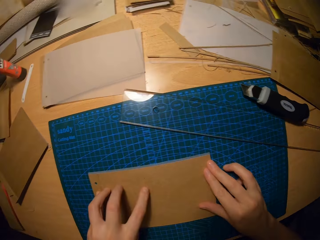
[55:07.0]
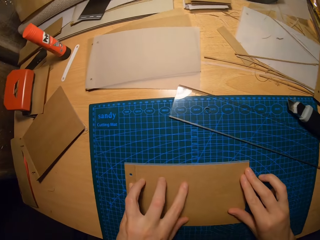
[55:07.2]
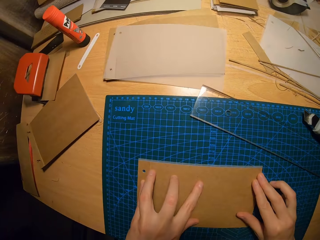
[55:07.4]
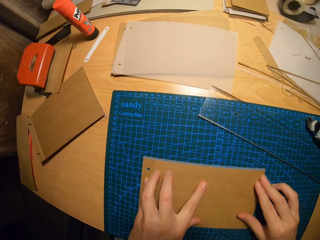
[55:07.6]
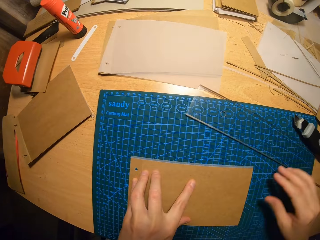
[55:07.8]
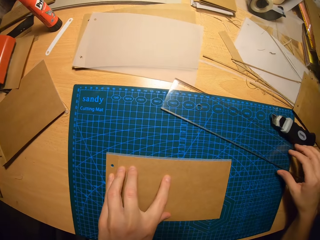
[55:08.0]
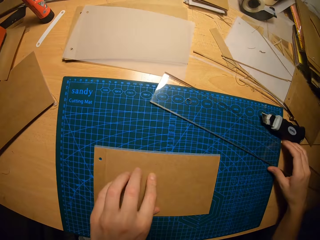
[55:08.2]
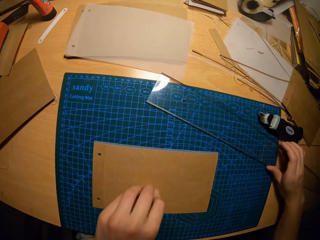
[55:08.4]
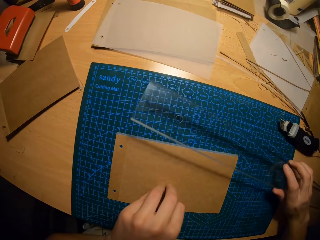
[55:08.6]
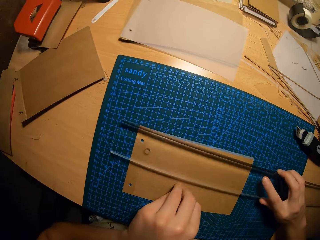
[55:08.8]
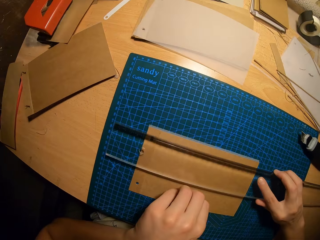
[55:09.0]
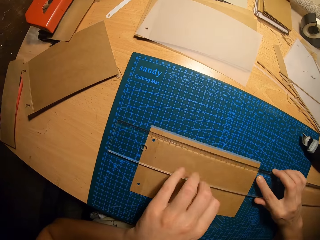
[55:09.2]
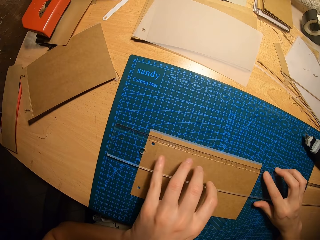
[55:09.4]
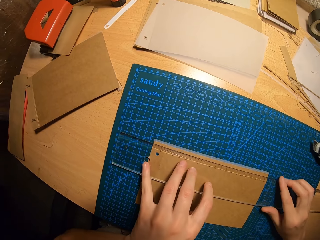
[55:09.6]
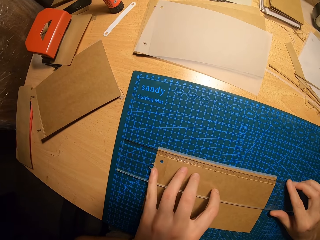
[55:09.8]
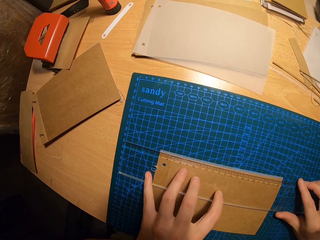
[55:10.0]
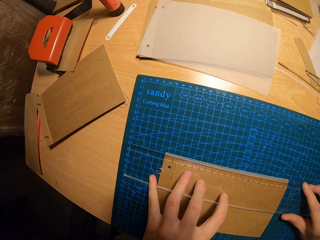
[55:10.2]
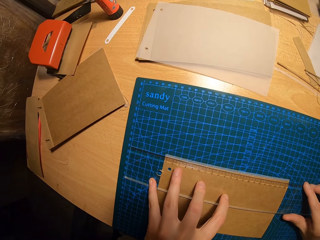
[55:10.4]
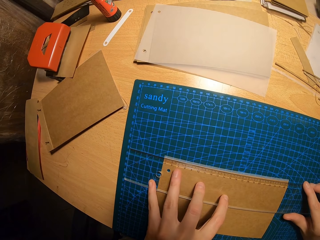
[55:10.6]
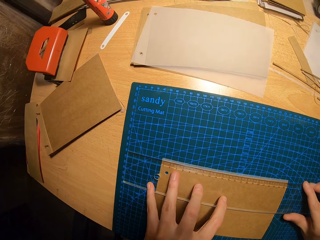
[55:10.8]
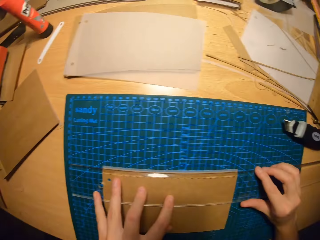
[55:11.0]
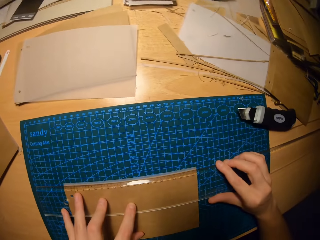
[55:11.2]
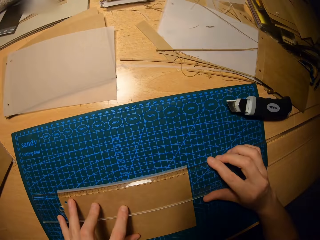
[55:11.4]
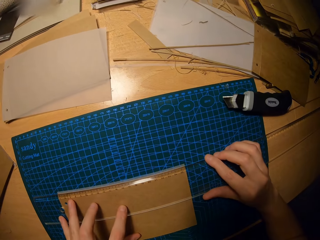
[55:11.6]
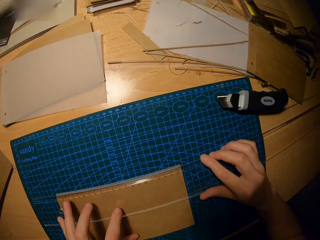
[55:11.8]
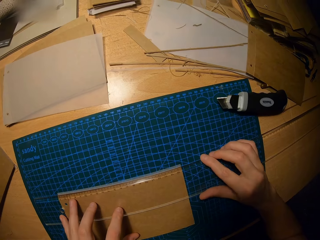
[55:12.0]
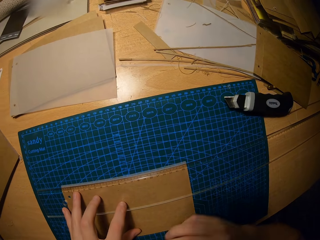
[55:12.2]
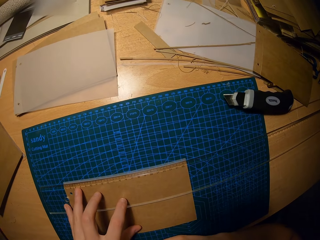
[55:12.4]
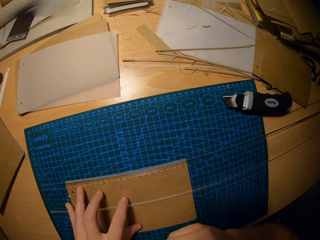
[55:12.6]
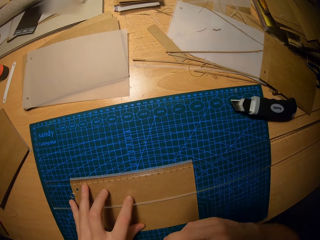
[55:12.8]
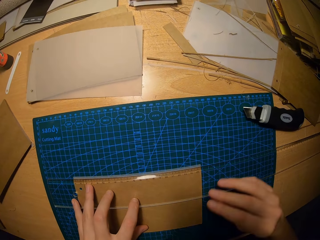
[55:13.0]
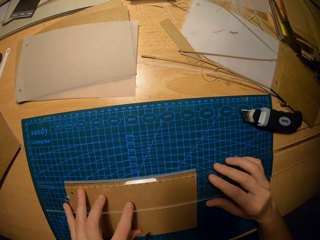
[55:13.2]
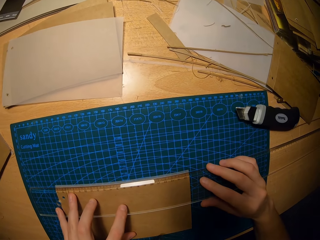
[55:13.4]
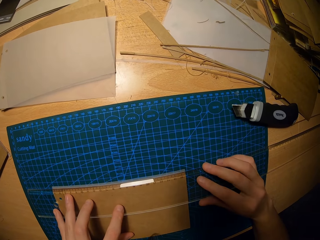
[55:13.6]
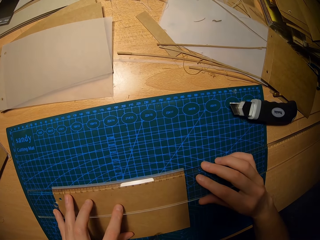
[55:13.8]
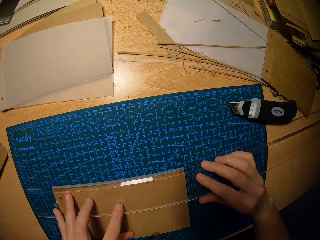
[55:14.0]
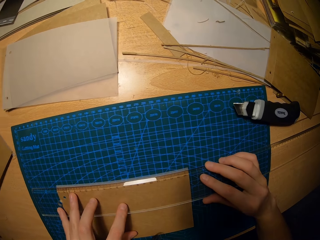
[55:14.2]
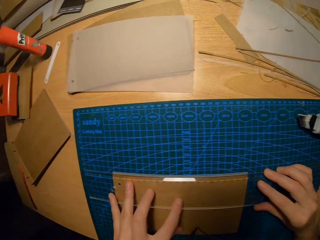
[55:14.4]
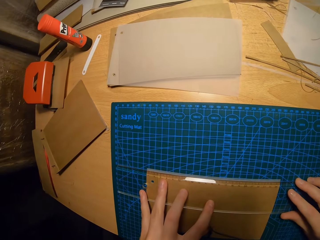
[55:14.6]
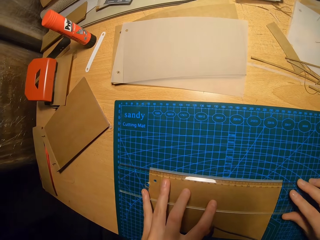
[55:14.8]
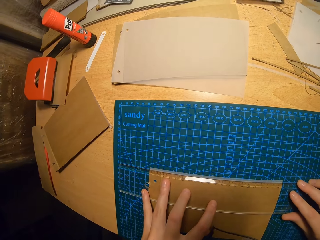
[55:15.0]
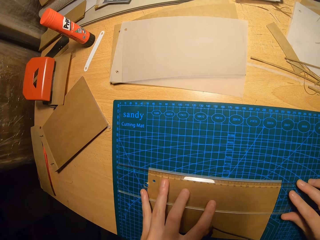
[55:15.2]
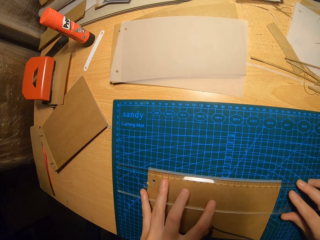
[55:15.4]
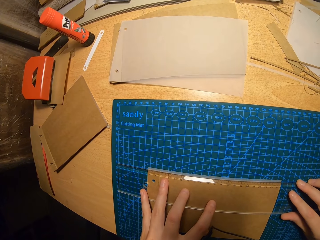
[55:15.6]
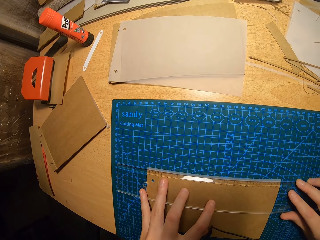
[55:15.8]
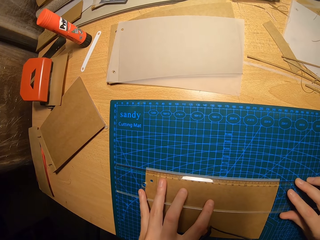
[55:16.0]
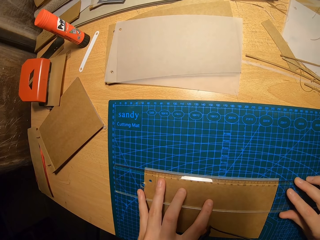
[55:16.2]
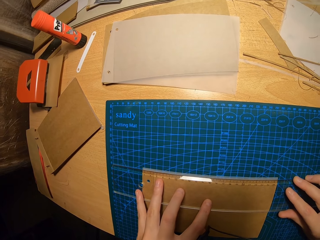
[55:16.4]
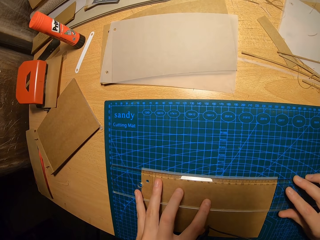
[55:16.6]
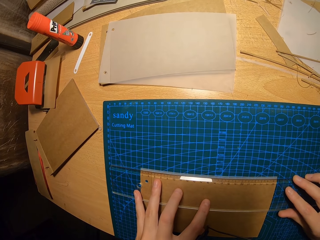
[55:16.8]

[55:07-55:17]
The camera wearer takes the ruler on the table with his right hand. They place the ruler in his right hand on the cardboard or manila paper. They measure the cardboard with the ruler. They hold the ruler on the manila paper with her hands.

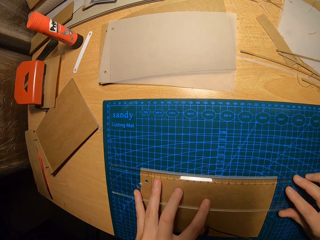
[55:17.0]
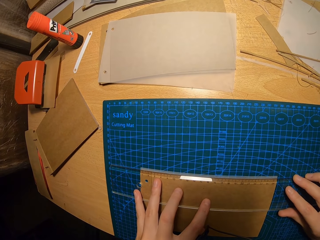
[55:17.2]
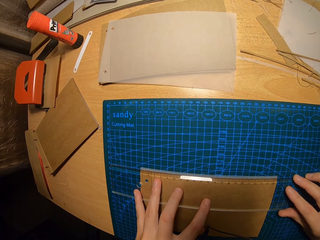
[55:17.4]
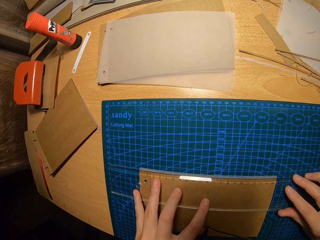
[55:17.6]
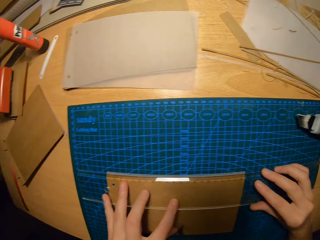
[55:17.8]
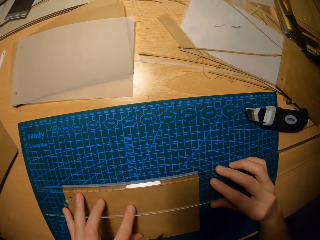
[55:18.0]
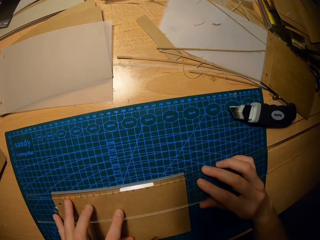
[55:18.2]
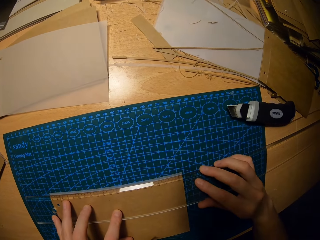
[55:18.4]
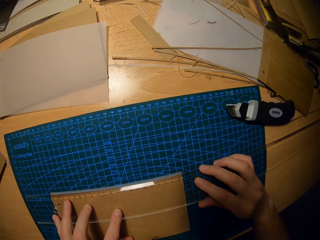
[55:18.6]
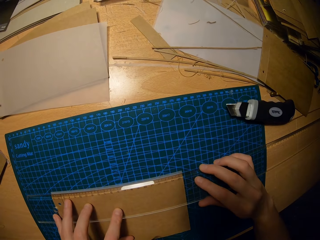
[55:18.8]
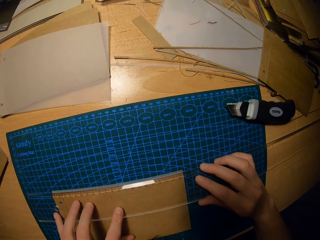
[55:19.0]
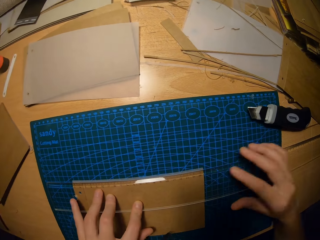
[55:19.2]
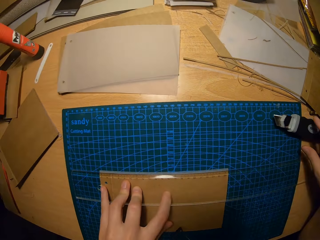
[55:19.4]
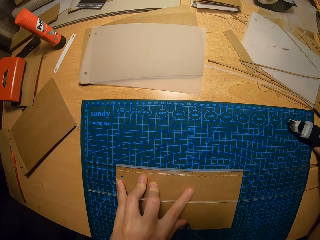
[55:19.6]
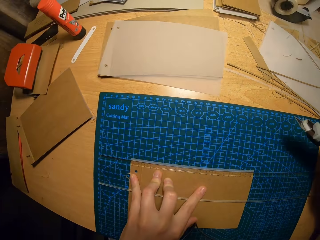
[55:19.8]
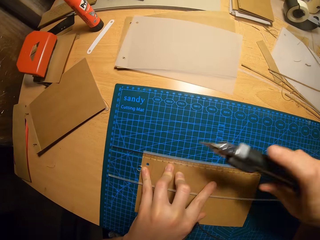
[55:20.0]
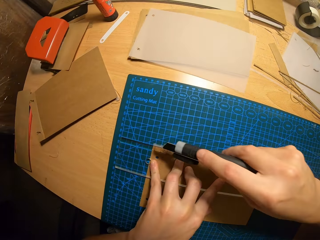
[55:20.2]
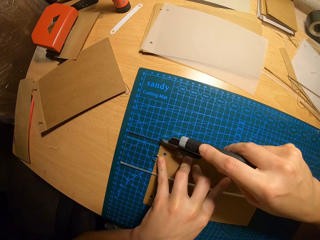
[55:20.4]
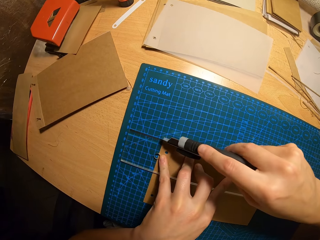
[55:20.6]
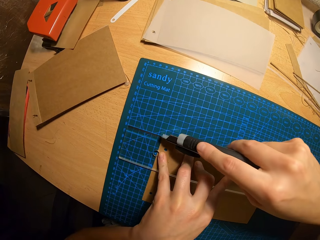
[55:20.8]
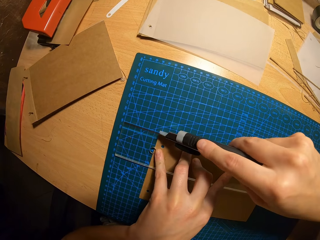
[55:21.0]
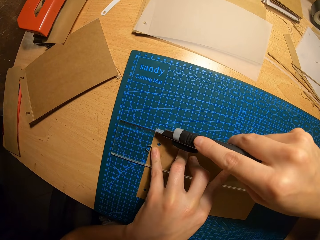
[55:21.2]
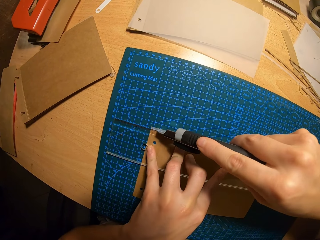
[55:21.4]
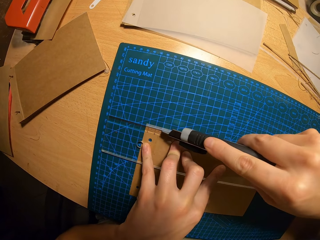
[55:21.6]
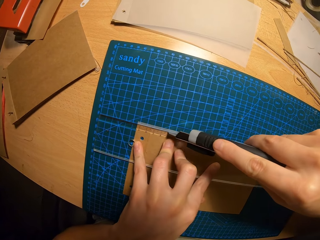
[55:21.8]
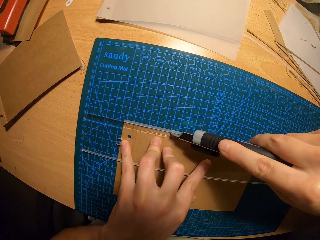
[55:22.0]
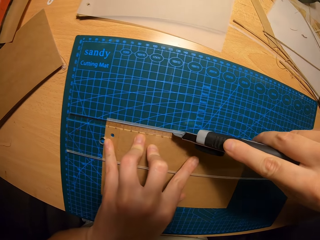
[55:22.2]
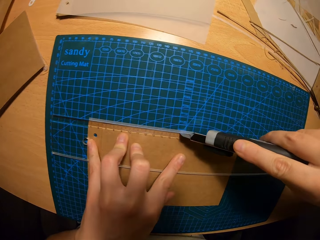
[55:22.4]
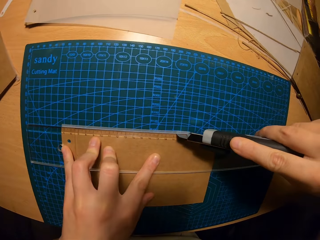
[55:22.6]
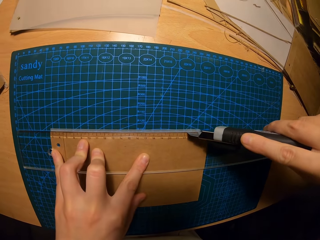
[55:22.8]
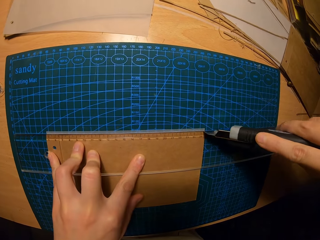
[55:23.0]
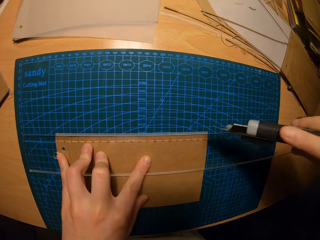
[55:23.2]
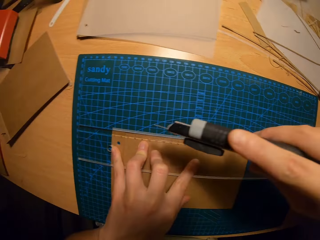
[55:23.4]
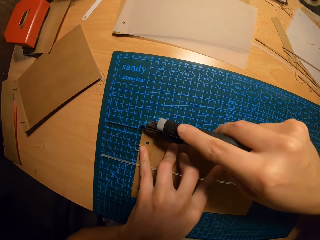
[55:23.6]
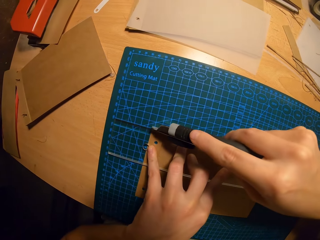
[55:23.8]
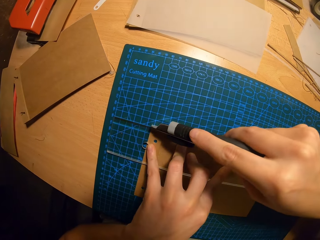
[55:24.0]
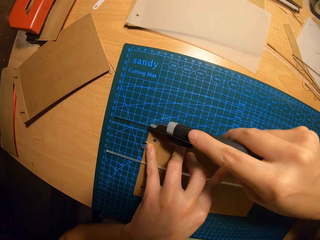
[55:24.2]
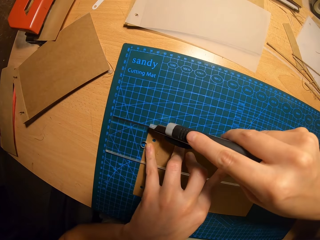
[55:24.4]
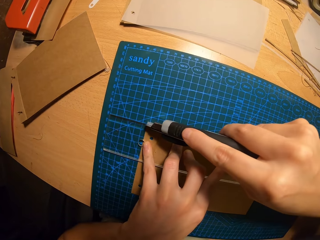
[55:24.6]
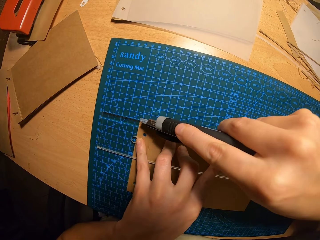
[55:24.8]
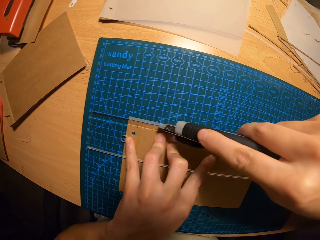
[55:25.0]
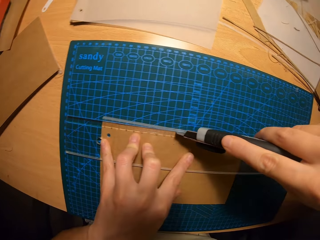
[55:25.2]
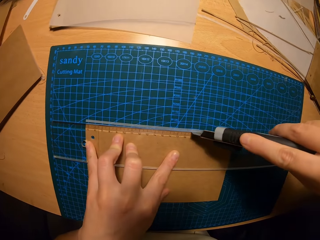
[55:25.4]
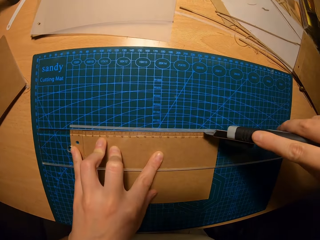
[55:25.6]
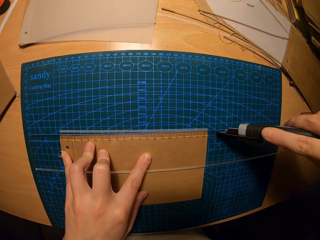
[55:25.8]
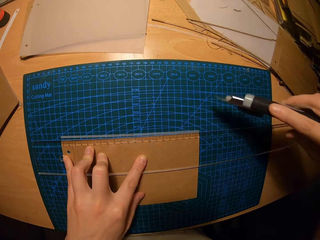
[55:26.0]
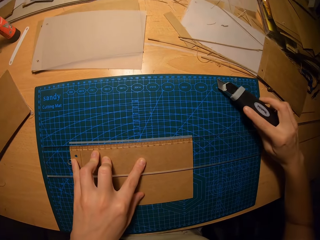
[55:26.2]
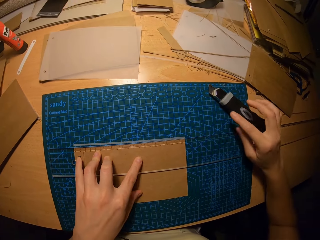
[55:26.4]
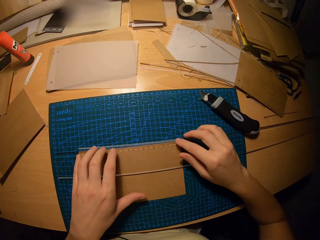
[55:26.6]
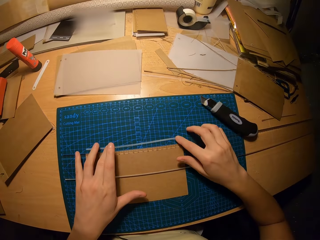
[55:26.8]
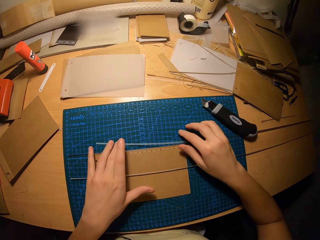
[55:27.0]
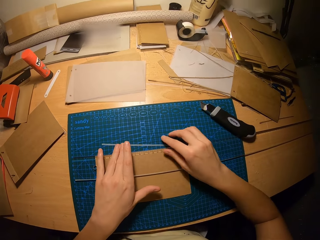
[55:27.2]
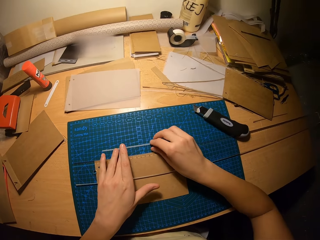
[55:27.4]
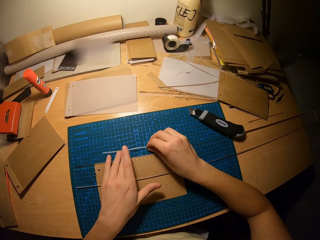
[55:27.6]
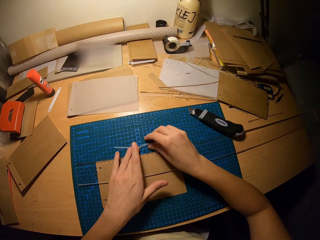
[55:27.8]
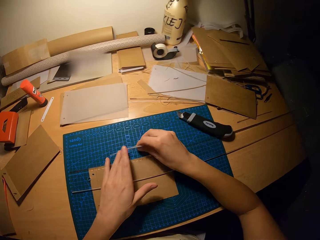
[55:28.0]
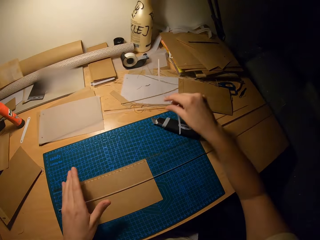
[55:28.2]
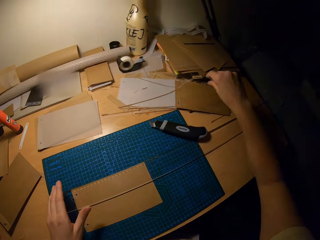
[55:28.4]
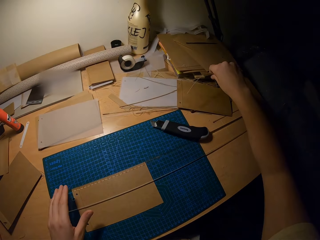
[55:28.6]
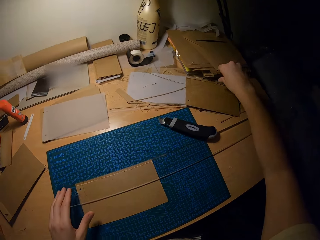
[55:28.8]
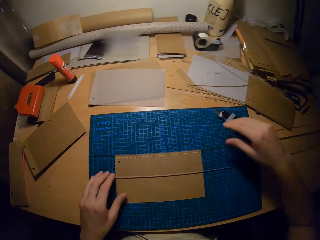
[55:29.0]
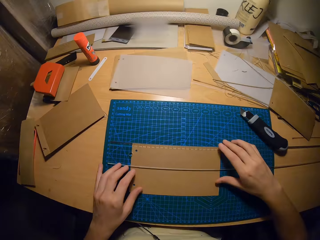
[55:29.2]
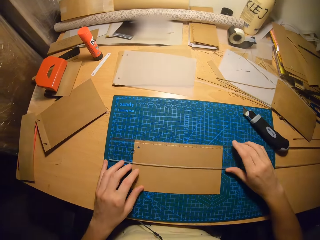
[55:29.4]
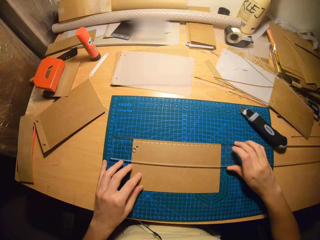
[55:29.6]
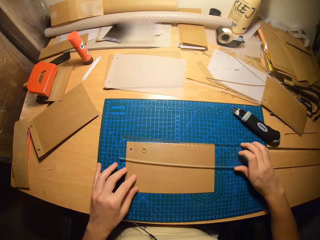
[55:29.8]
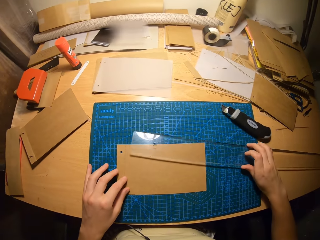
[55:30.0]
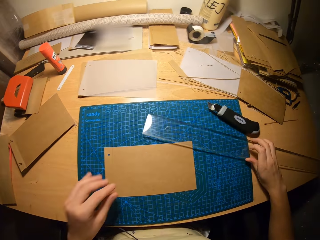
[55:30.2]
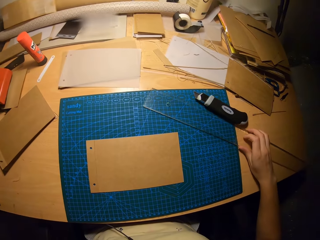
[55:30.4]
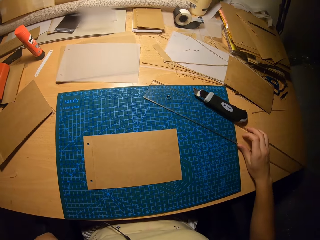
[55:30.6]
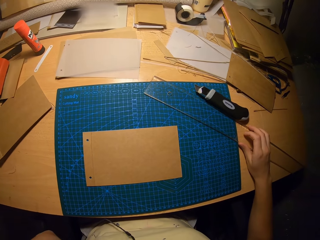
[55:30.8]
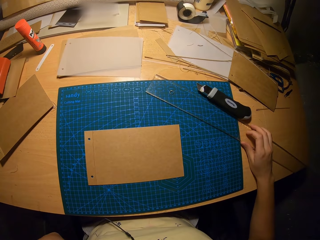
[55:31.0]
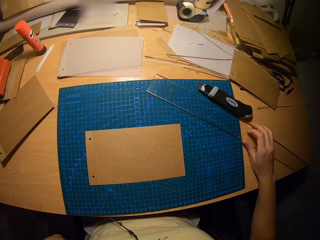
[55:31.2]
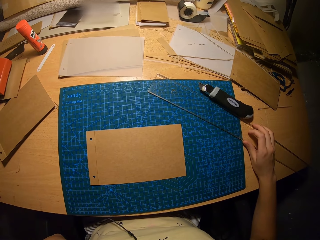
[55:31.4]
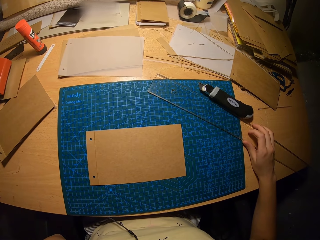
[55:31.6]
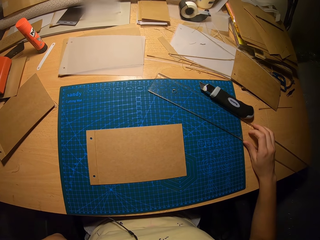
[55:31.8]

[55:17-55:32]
The camera wearer picks up the utility knife on the table with his right hand. He cuts the transparent paper with the utility knife in his right hand. He places the utility knife in his right hand on the cutting mat. He moves the thin cut out transparent paper with both hands. He picks up the thin cut out transparent paper with his right hand. He drops the thin cut out transparent paper in his right hand on the table. He adjusts the ruler with his right hand. He removes the ruler on the manila paper. He touches his face with his left hand. He holds the ruler on the table.
